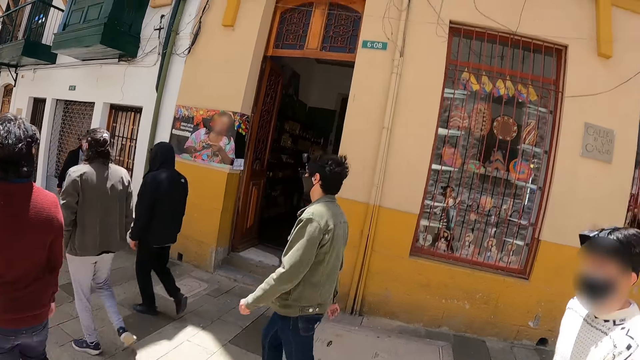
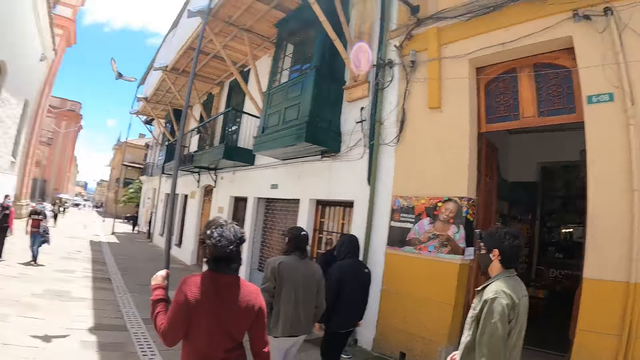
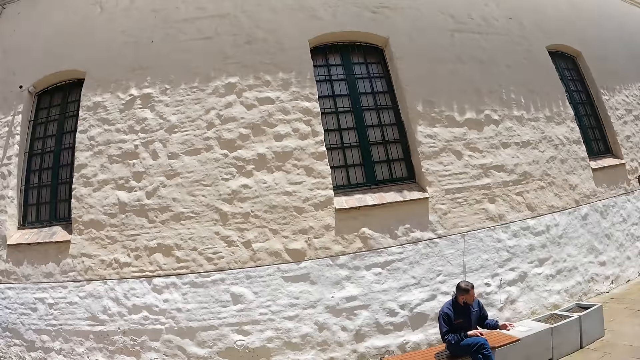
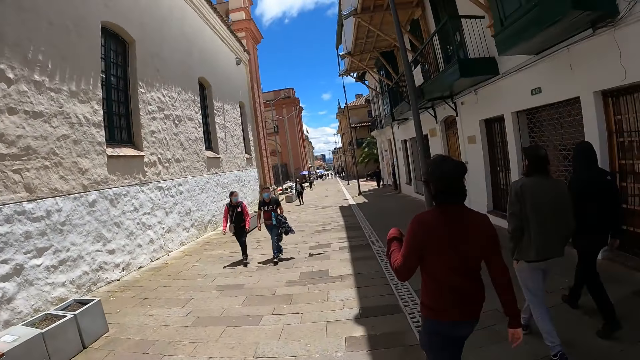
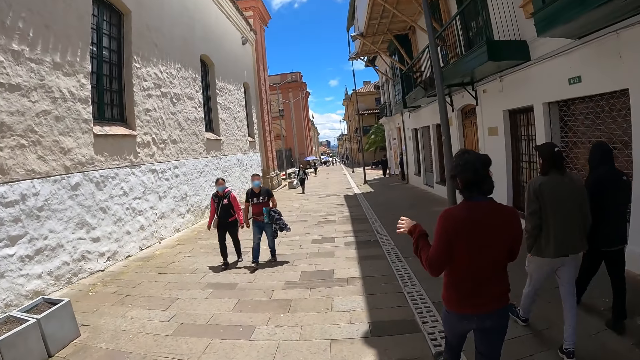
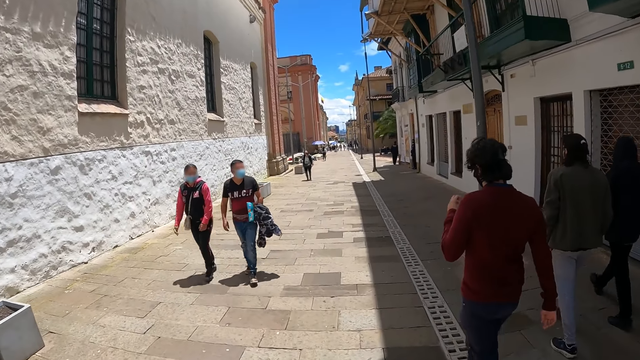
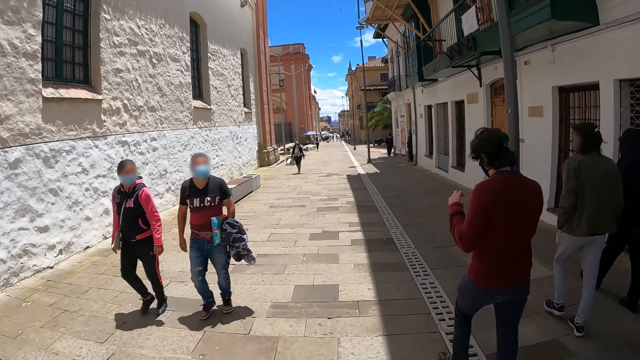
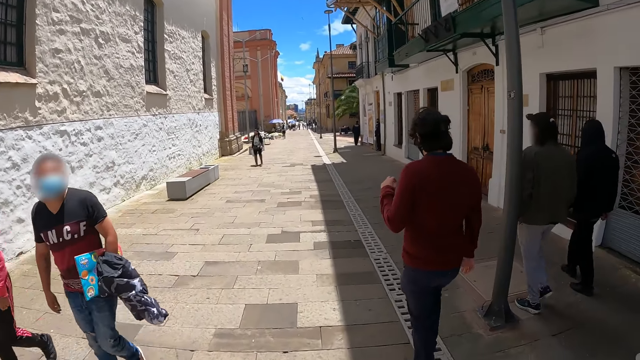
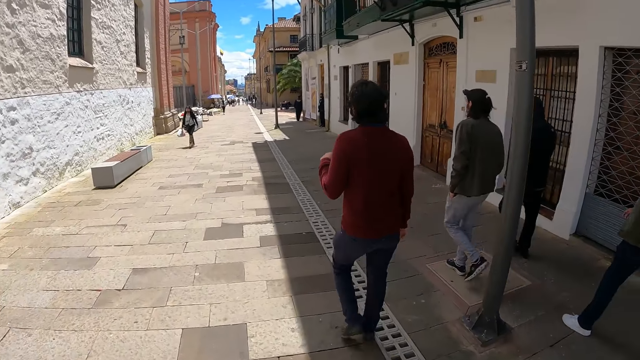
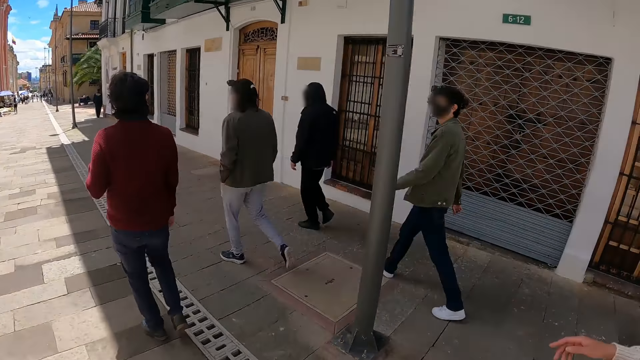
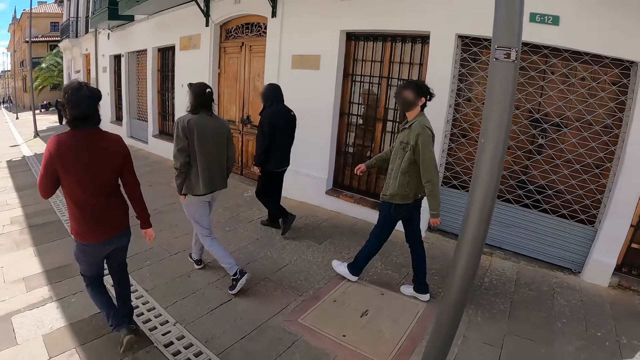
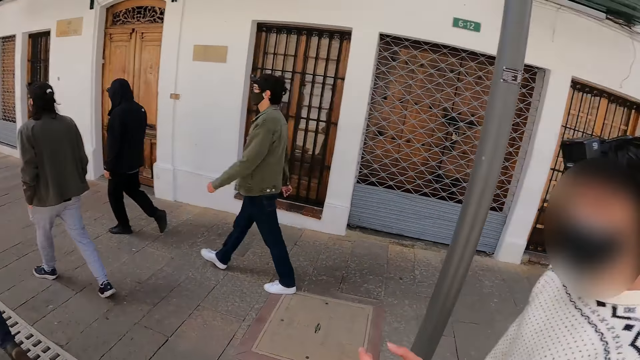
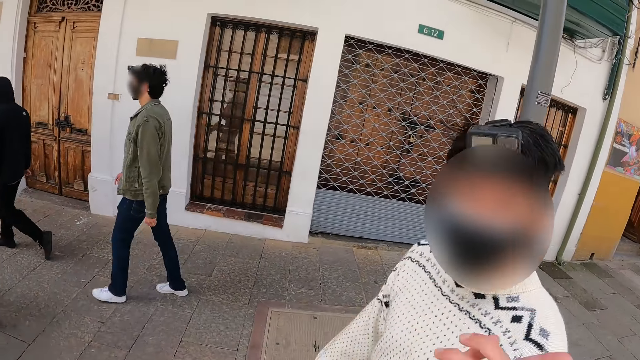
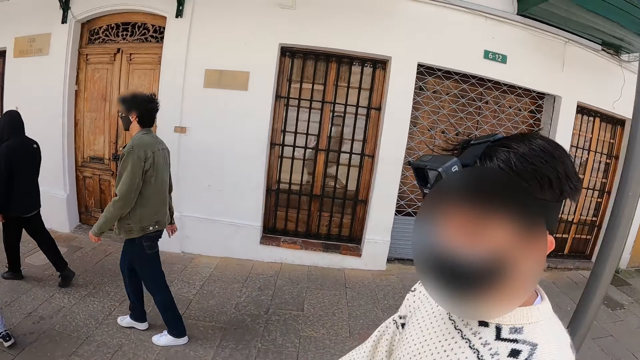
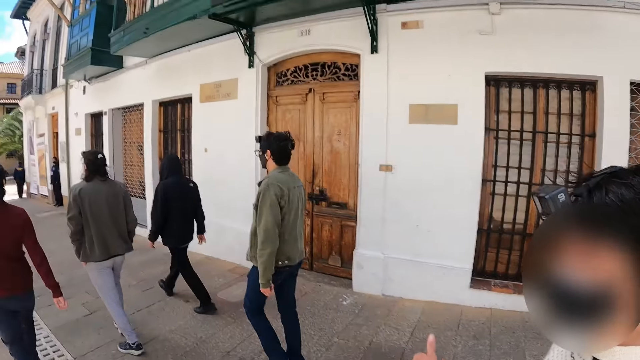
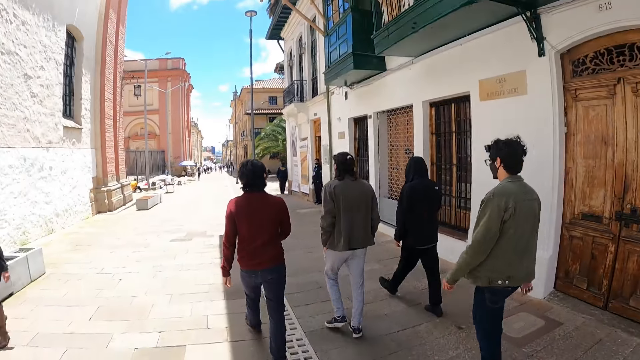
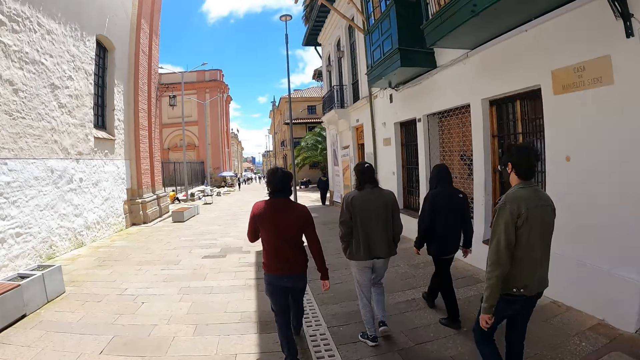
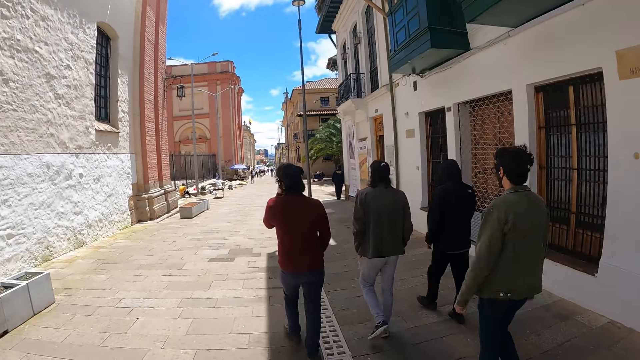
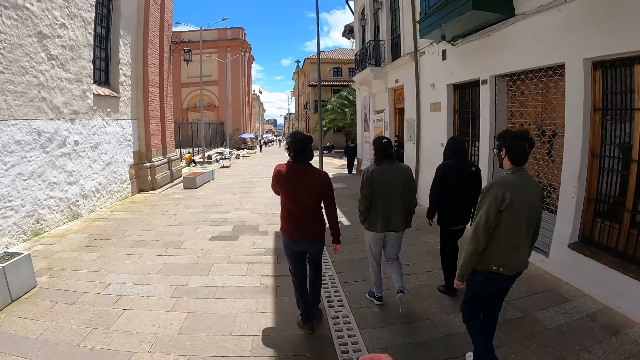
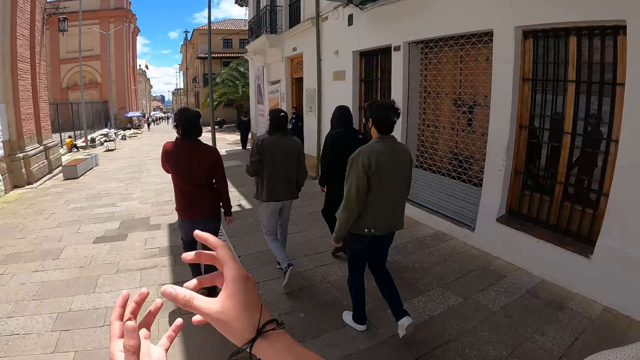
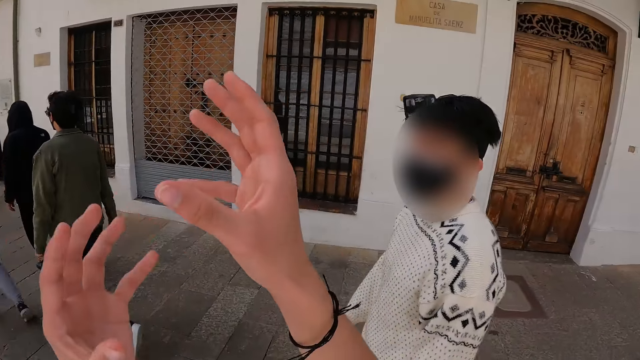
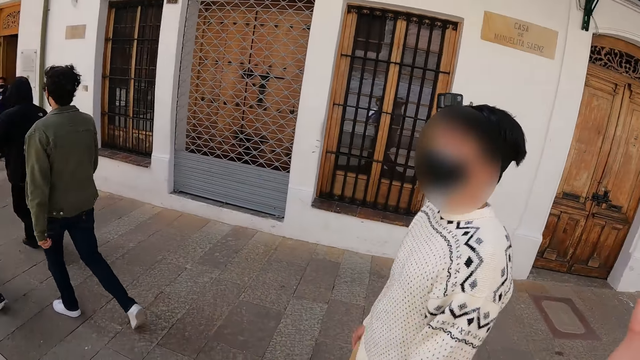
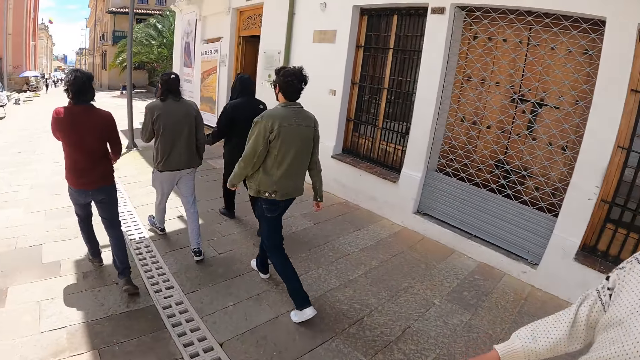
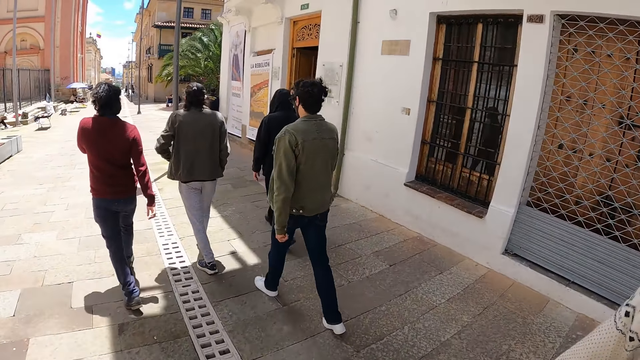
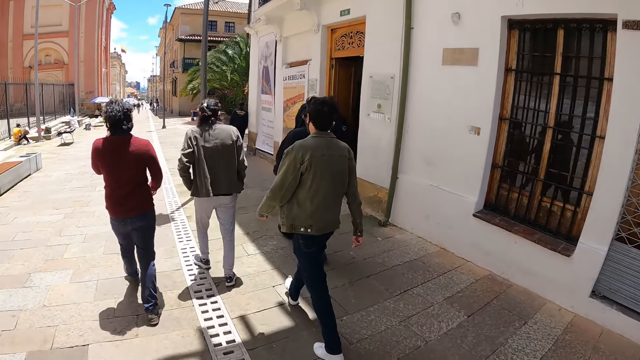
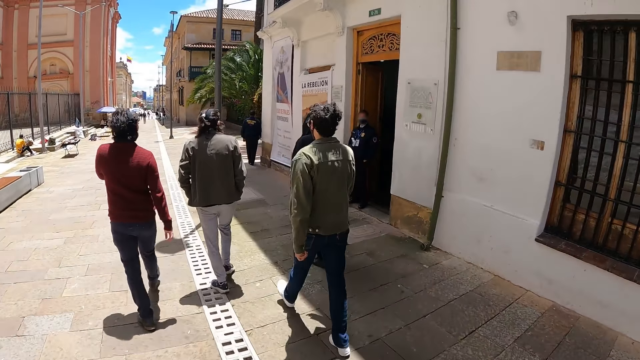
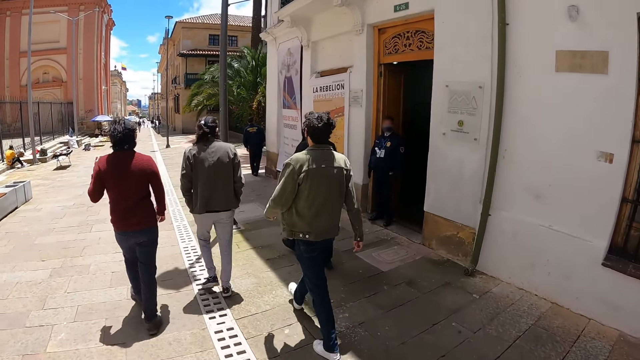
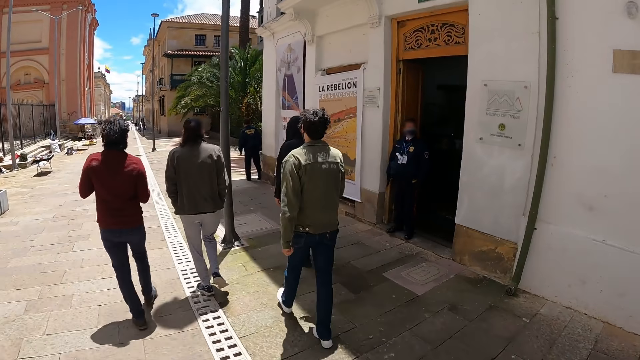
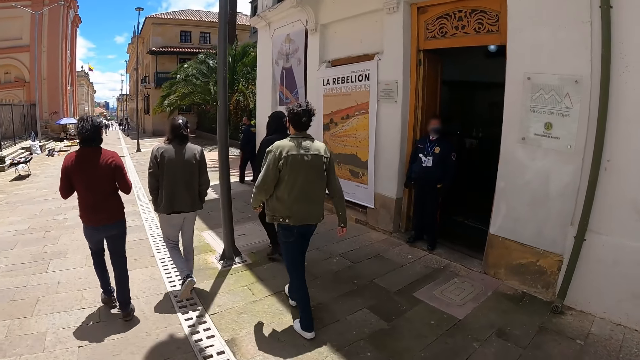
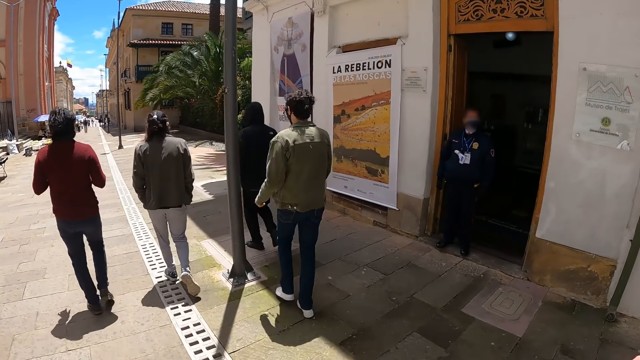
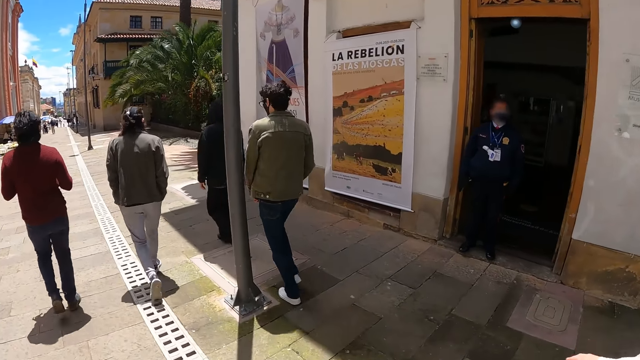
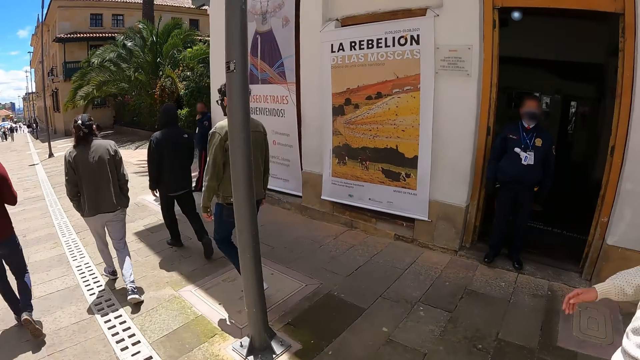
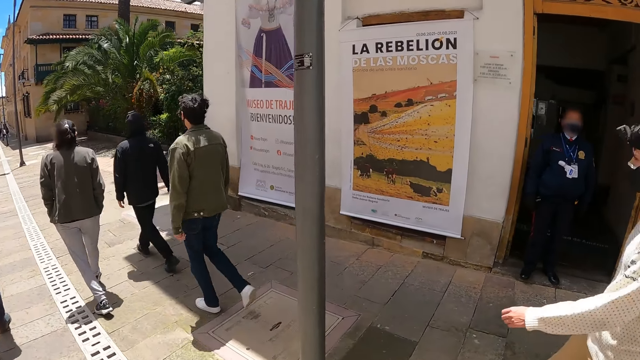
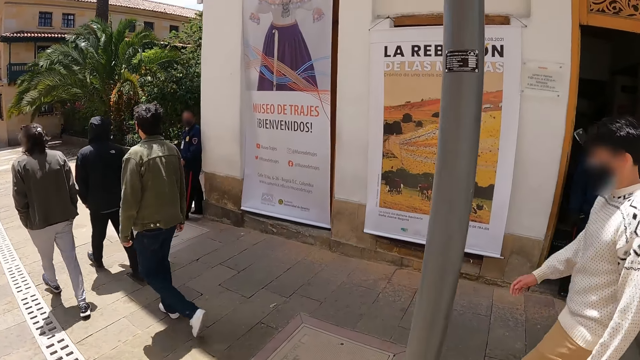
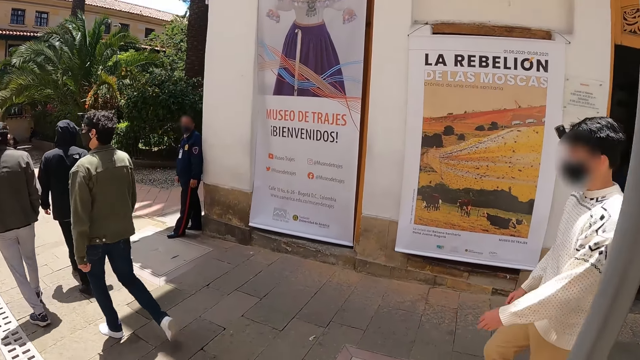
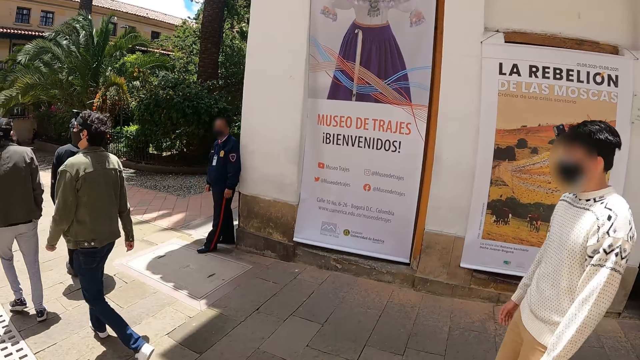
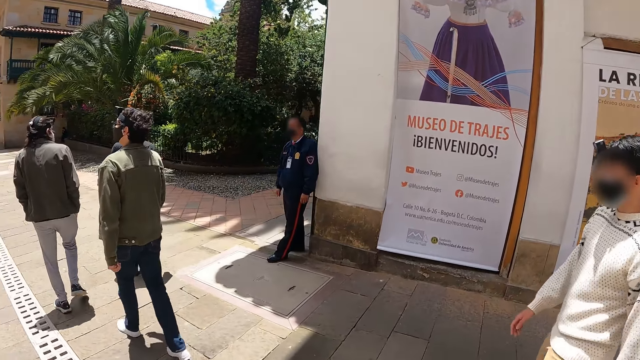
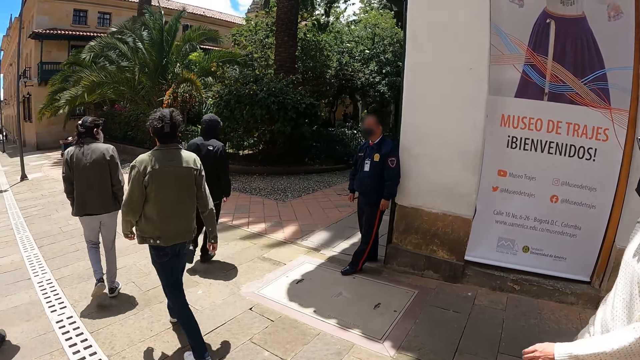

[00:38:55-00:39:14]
A man gestures at the camera wearer. The camera wearer raises the hand up. They gesture at the man. They walk along the street.

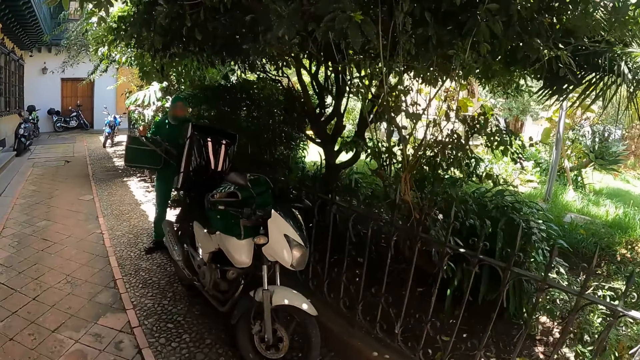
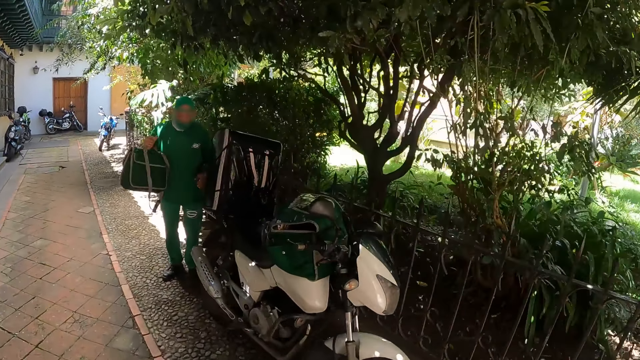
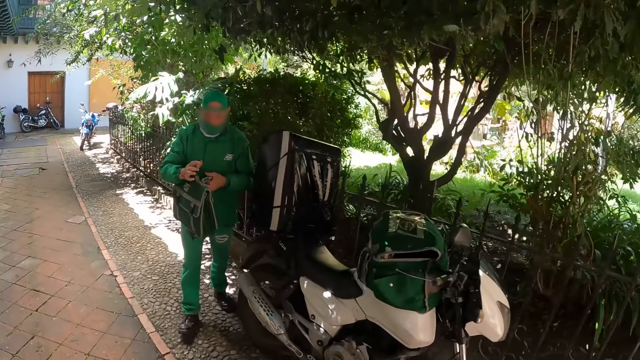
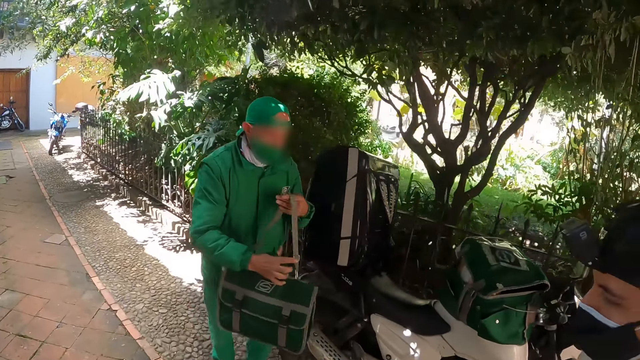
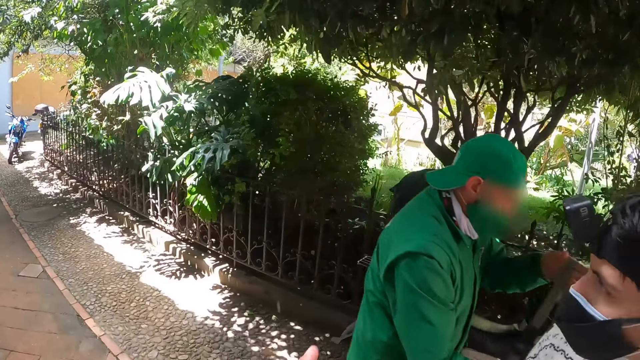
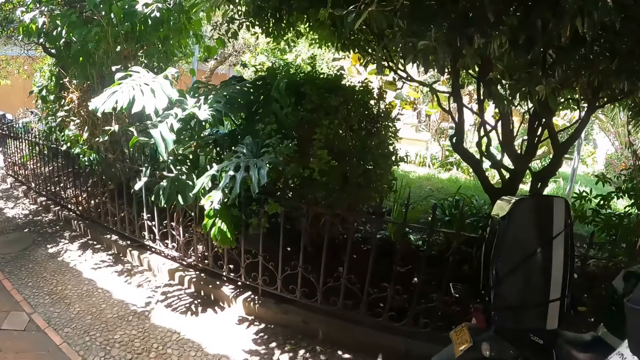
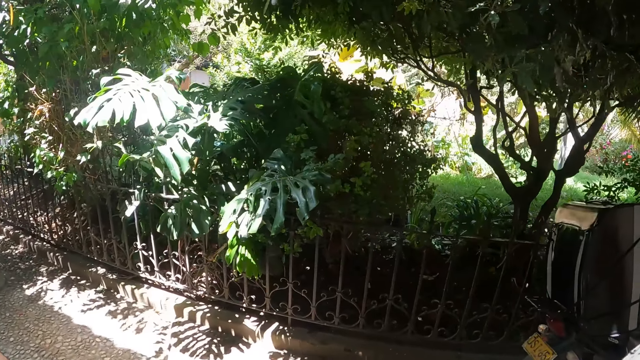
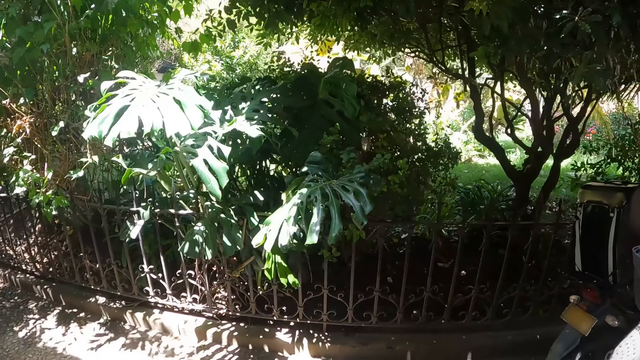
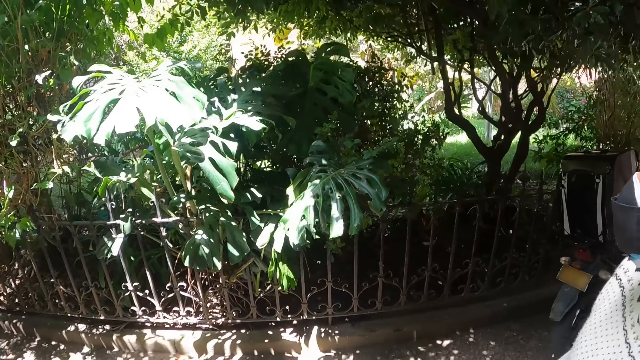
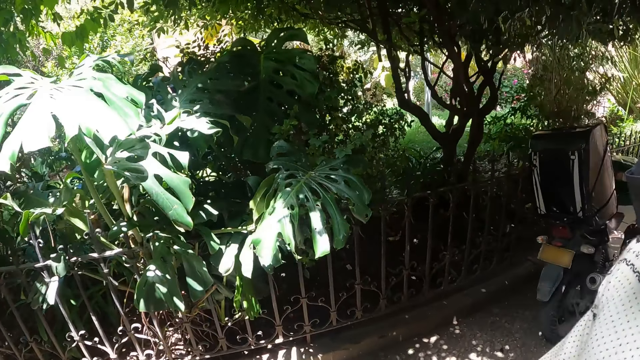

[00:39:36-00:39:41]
The camera wearer walks along the street with a man.
